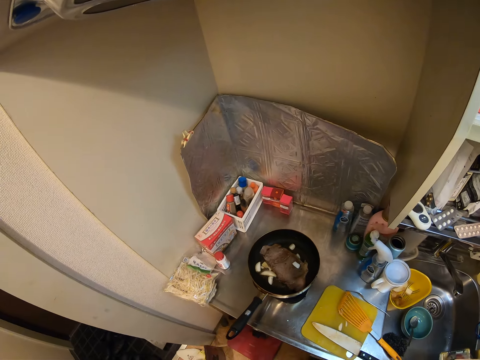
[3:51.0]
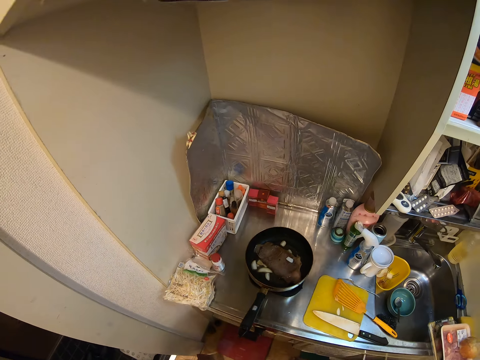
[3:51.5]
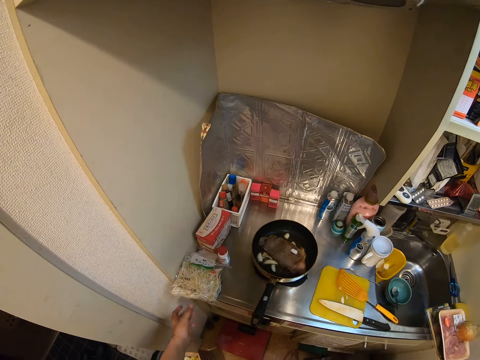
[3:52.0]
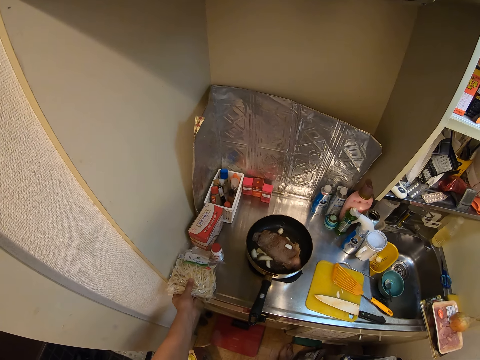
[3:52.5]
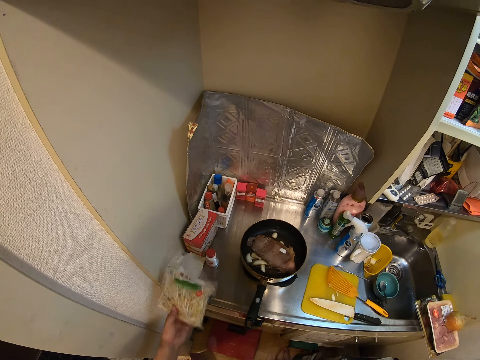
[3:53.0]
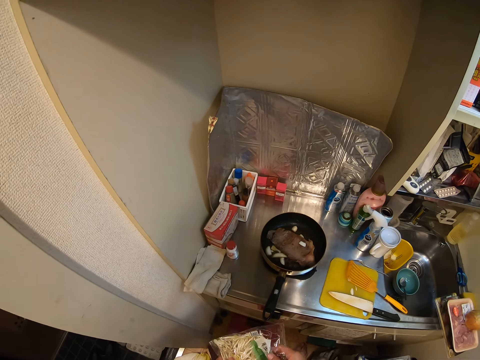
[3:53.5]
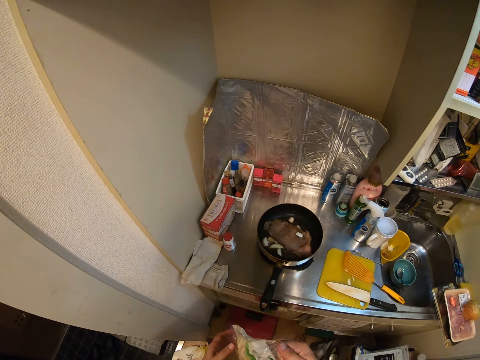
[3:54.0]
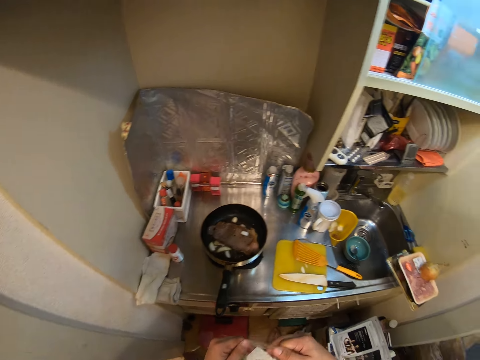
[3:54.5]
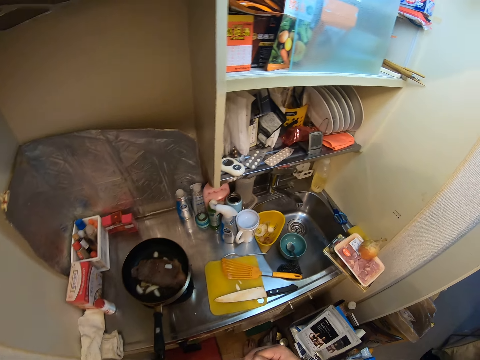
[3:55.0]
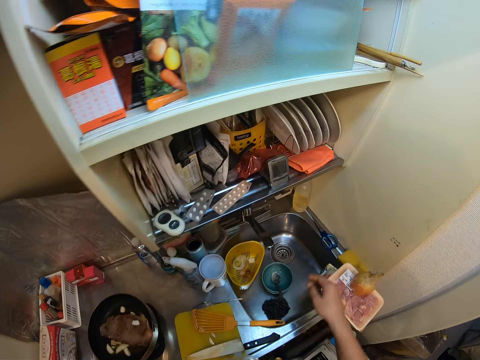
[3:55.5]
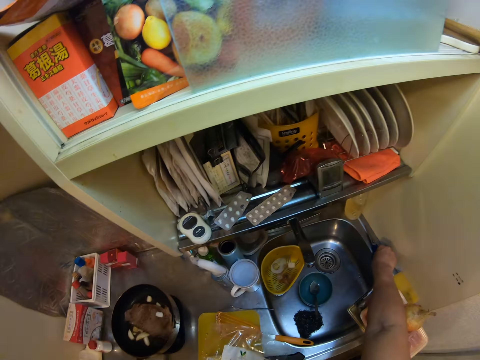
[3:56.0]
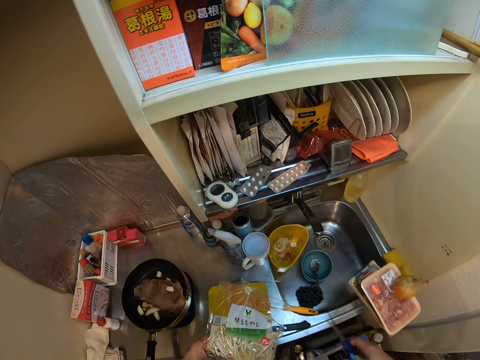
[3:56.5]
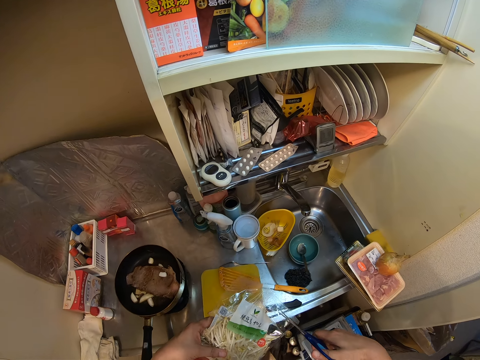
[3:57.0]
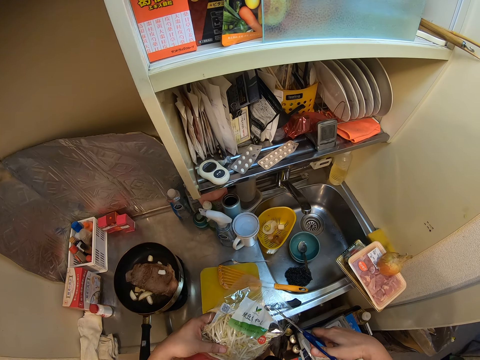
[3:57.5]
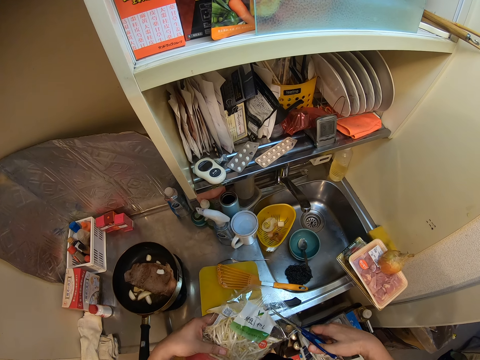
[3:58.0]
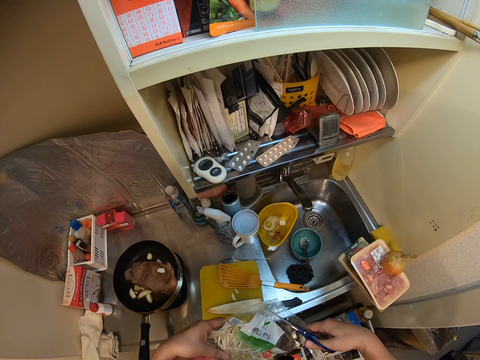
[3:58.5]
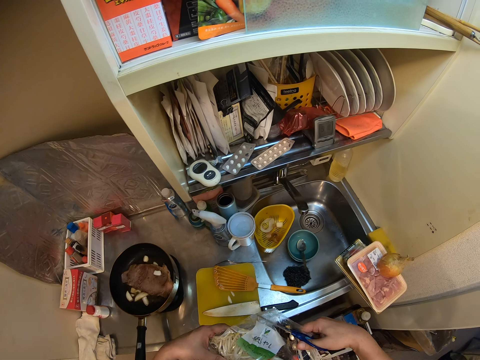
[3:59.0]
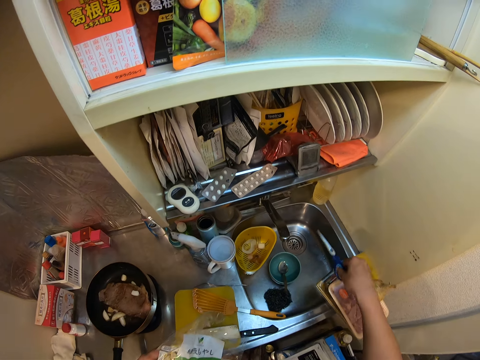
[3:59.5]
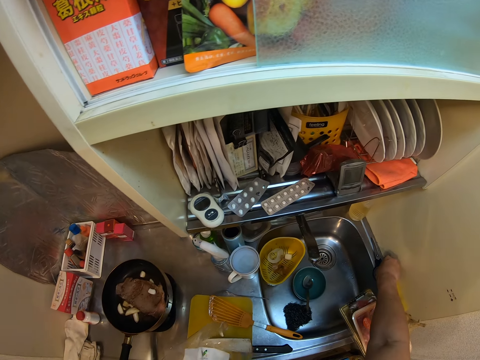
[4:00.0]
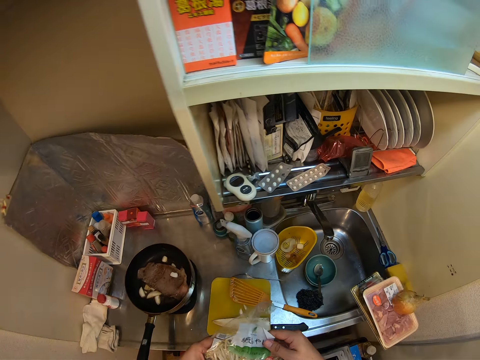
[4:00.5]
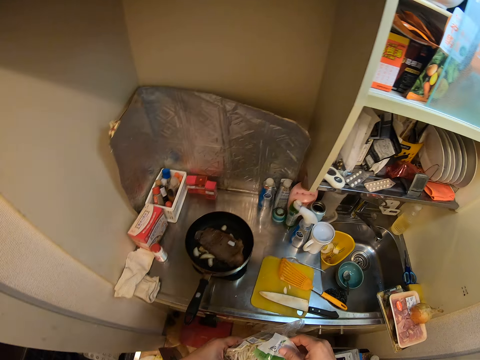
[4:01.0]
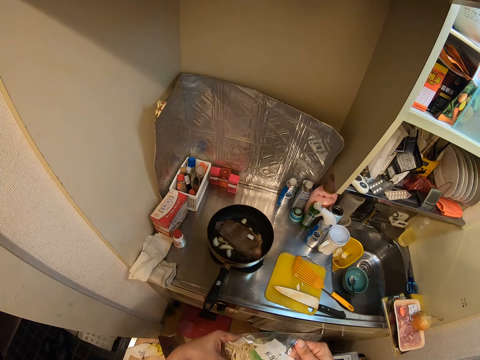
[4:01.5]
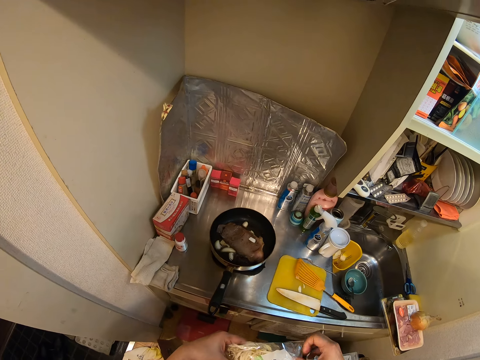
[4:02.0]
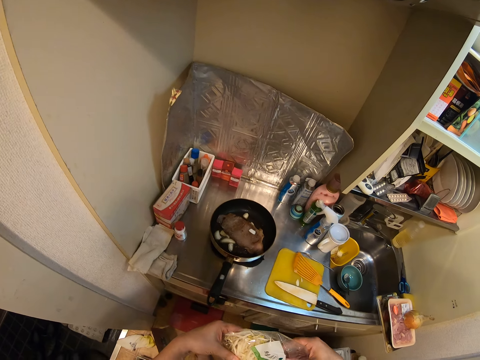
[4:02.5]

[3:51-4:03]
The camera wearer picks a bag of chips from the kitchen sink. They pick the kitchen scissors from the edge of the sink. They cut open the bag of chips. They put the scissors on the edge of the sink. They open the bag.

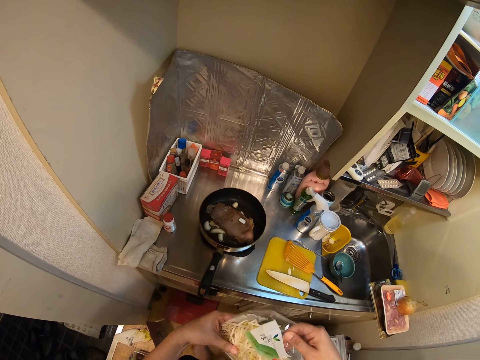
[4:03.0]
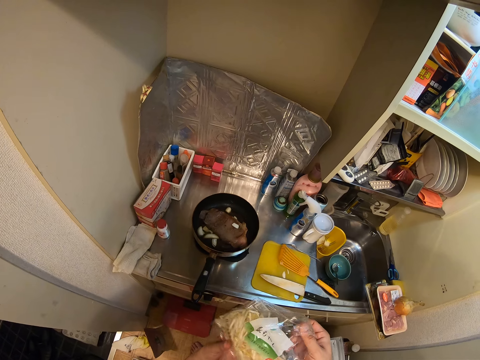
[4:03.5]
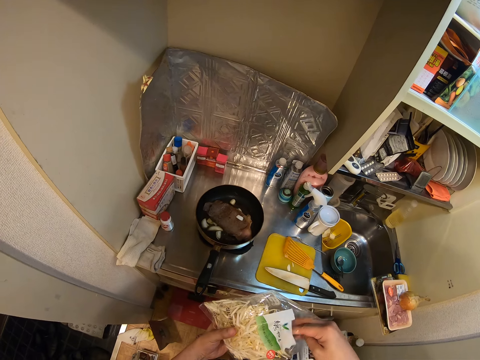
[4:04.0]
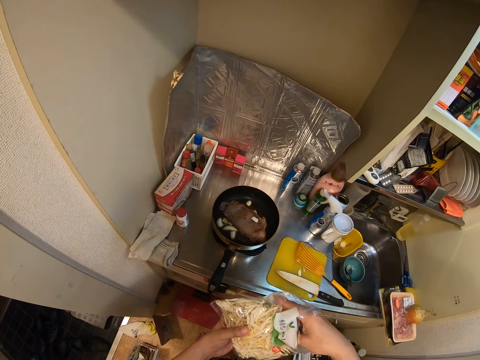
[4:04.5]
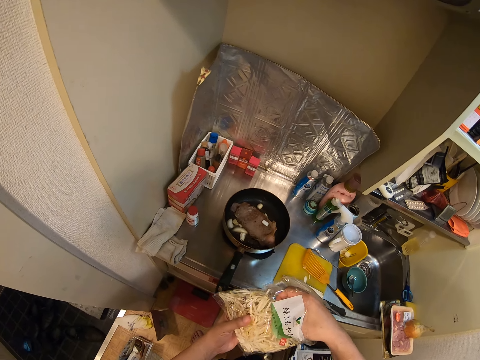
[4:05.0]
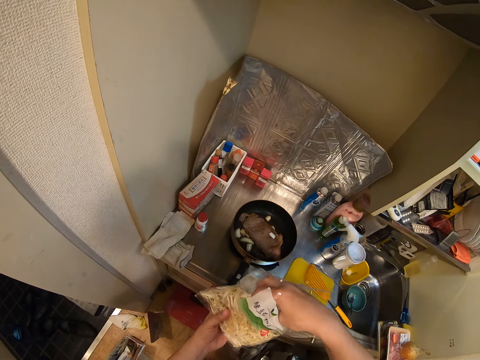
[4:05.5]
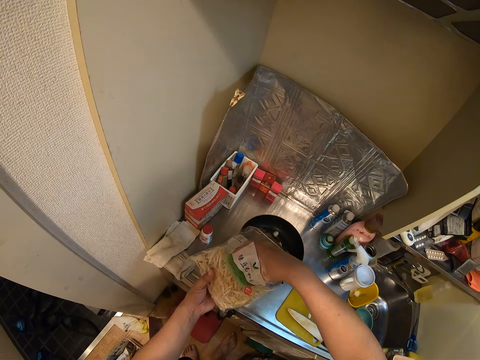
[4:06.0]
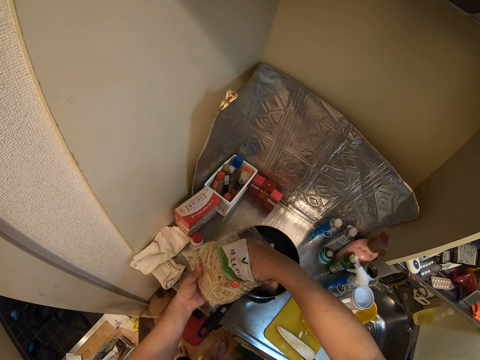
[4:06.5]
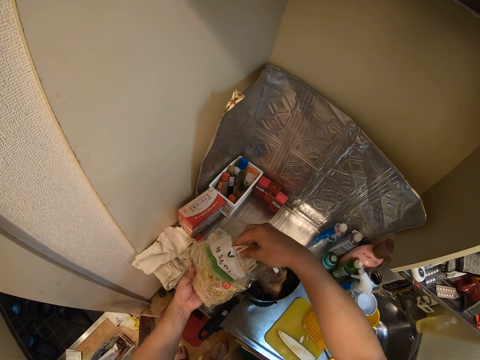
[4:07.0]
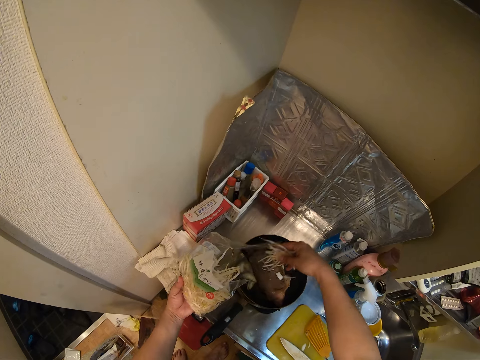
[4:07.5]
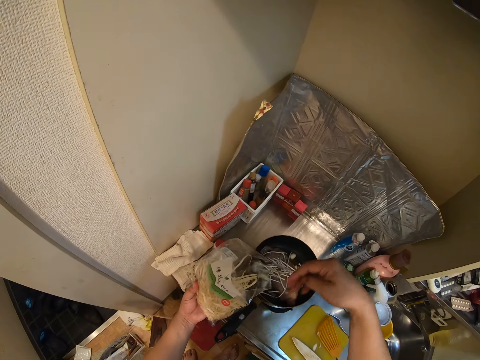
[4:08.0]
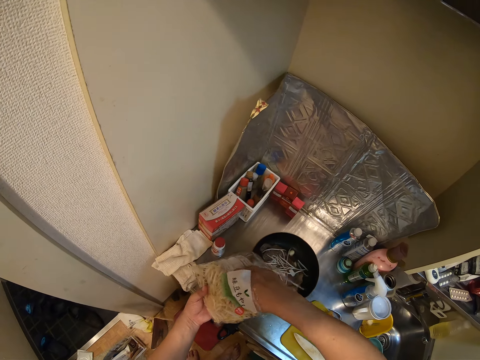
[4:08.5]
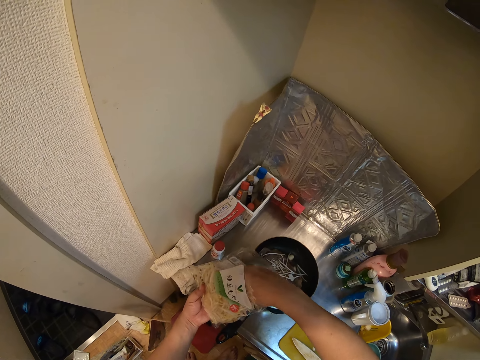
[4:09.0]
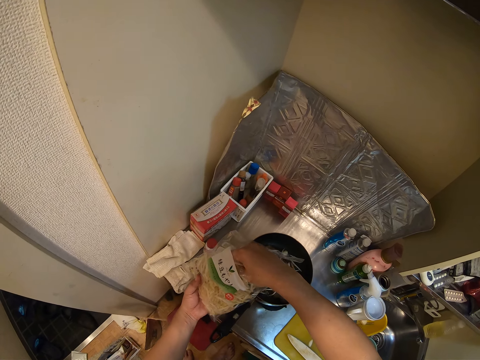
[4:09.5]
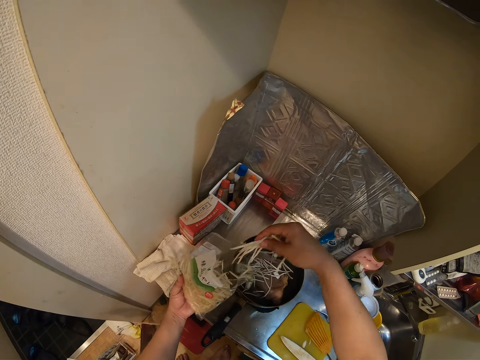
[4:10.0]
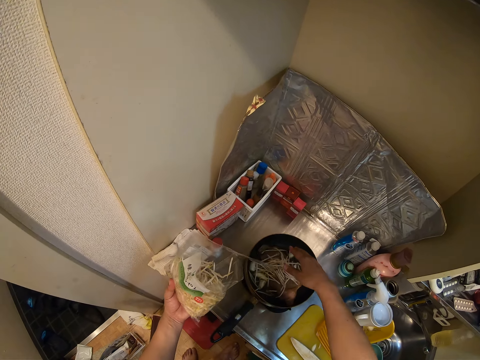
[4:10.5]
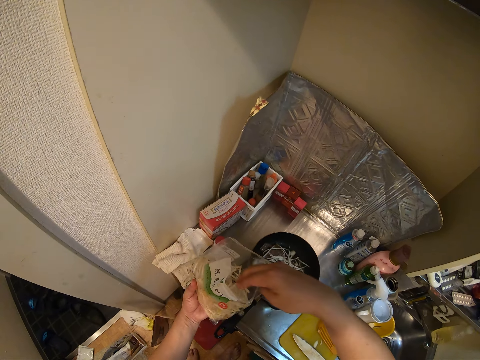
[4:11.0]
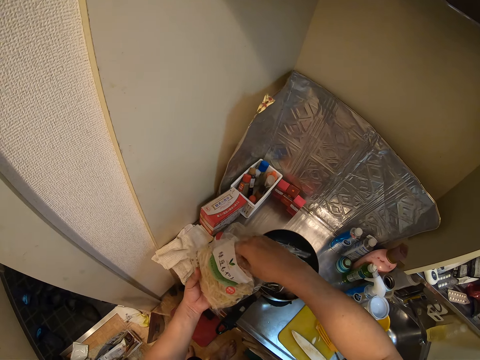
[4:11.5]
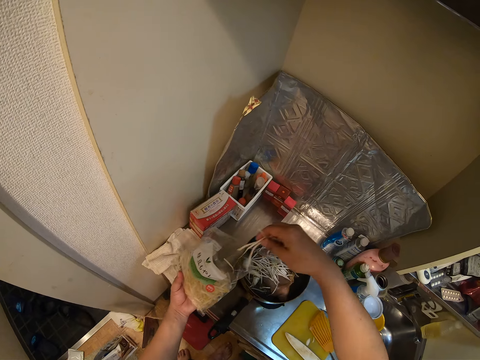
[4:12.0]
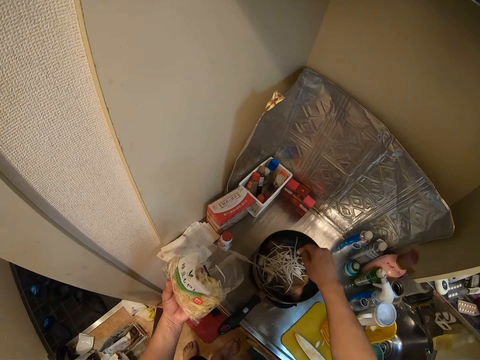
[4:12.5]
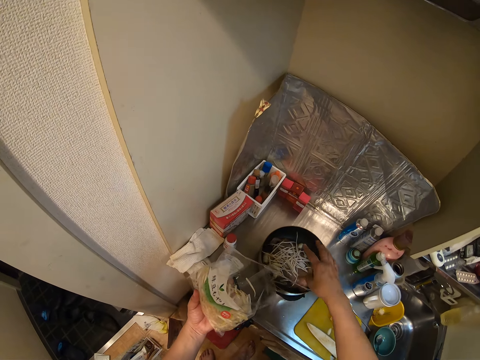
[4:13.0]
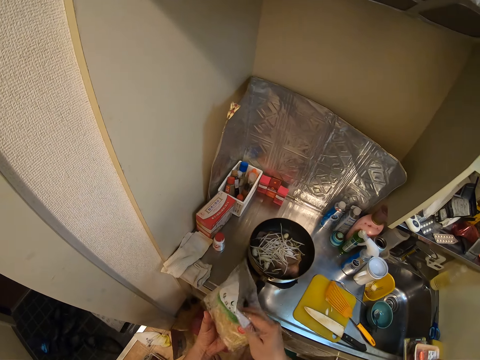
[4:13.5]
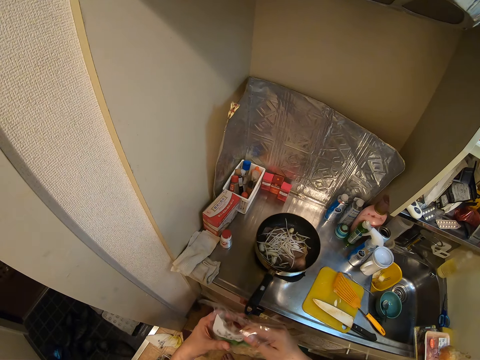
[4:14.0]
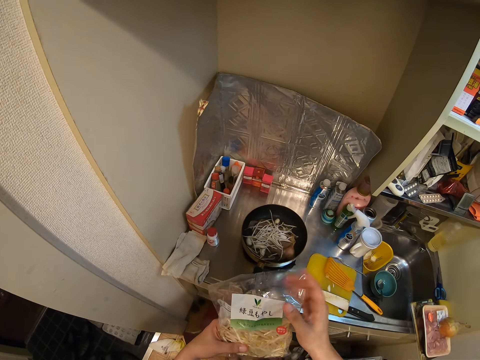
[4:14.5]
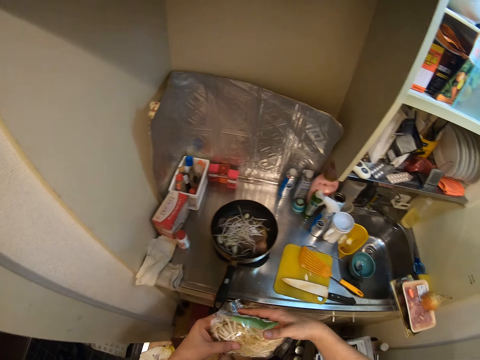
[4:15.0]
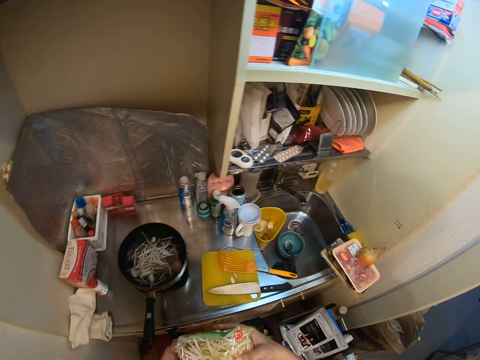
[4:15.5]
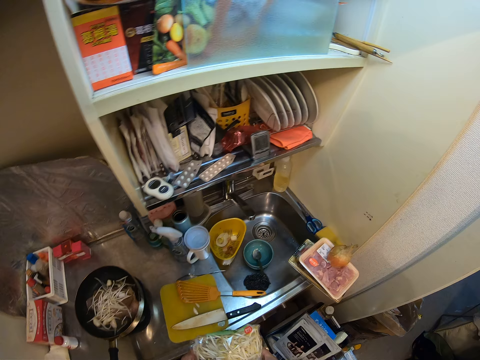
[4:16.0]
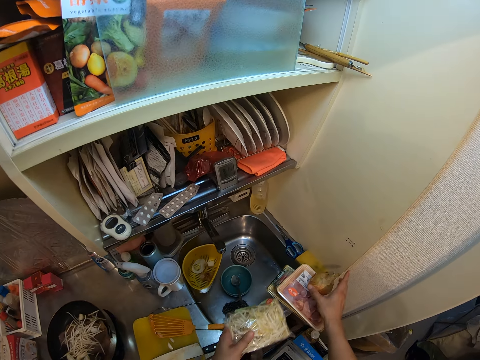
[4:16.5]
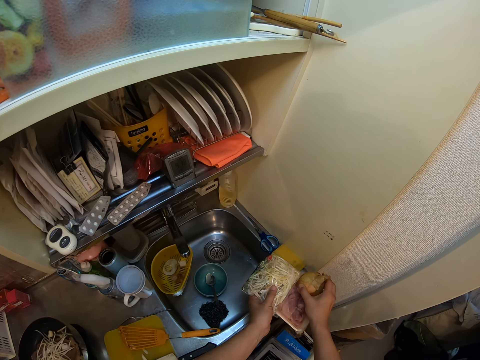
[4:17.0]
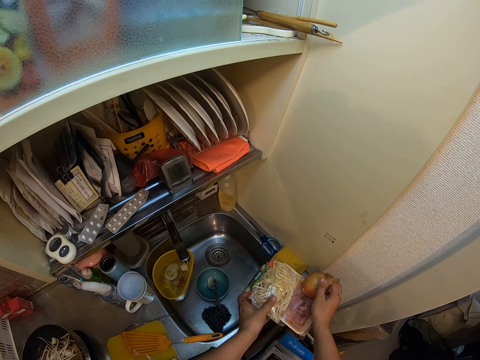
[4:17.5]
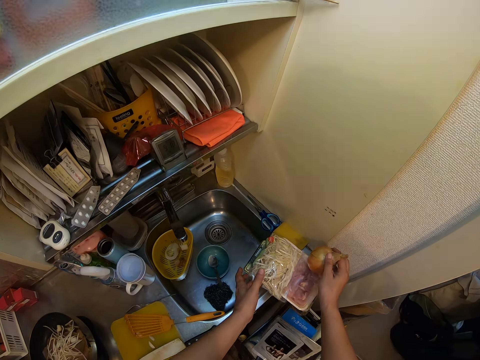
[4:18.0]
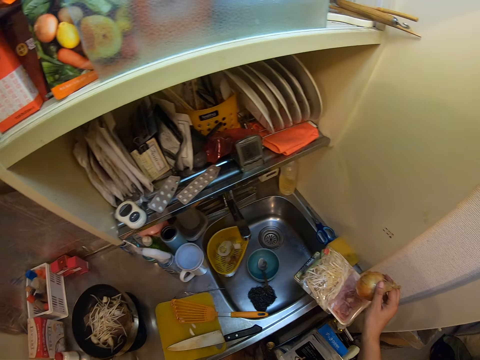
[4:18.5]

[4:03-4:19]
The camera wearer takes out the chips or spaghetti from the bag. They put the chips in the pan with the meat. They take out chips from the bag. They put the chips in the pan with the meat. They take out chips from the bag. They put the chips in the pan with the meat. They tie the bag of chips. They lap the spaghetti. They lift the onion from the takeaway pack. They put the bag of chips on the takeaway pack.
